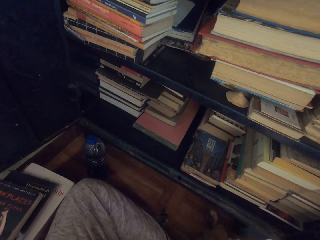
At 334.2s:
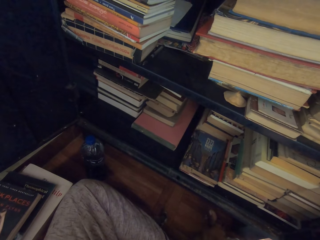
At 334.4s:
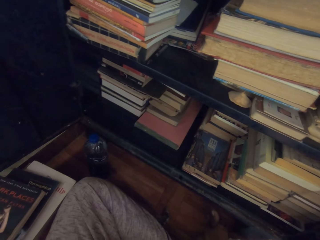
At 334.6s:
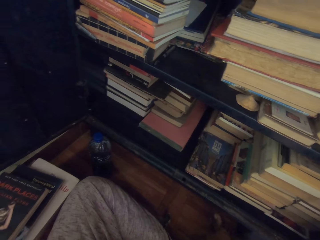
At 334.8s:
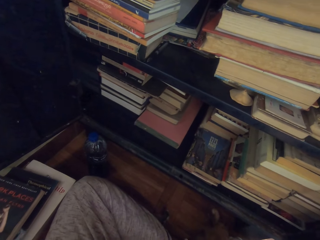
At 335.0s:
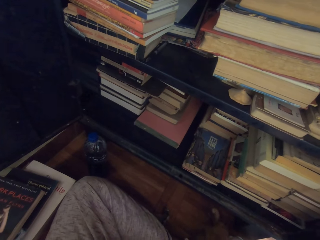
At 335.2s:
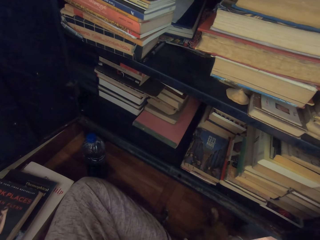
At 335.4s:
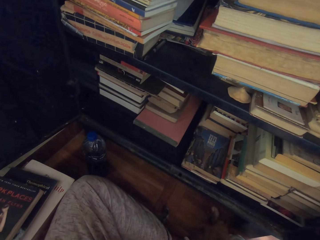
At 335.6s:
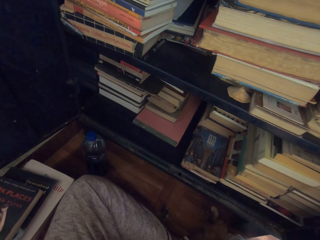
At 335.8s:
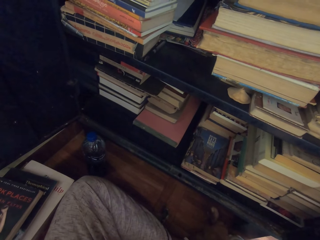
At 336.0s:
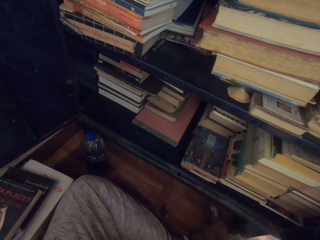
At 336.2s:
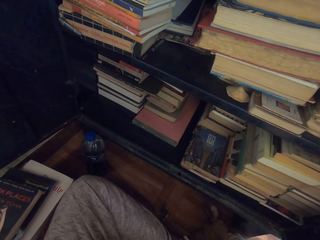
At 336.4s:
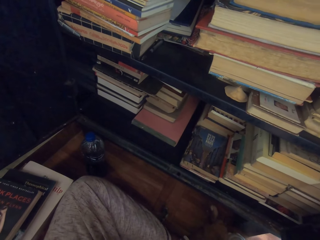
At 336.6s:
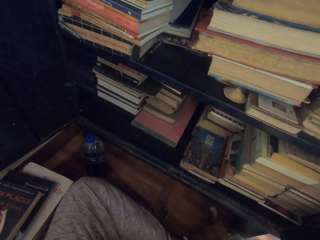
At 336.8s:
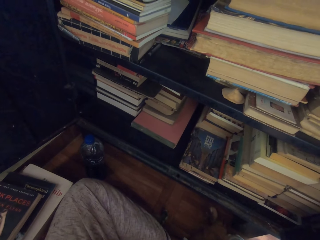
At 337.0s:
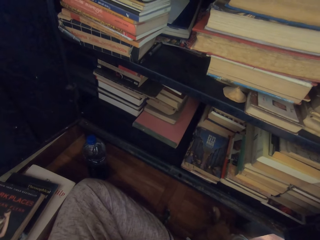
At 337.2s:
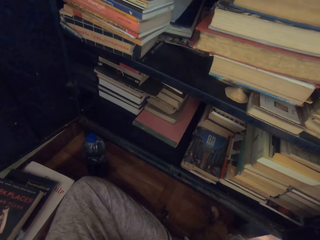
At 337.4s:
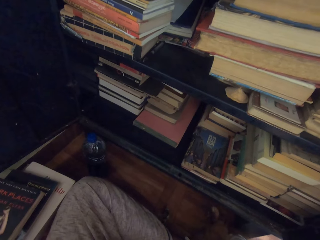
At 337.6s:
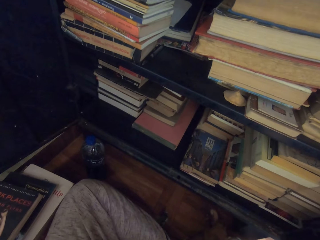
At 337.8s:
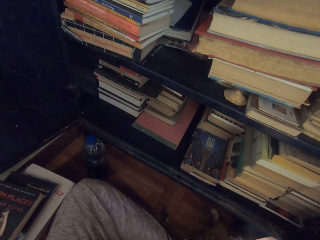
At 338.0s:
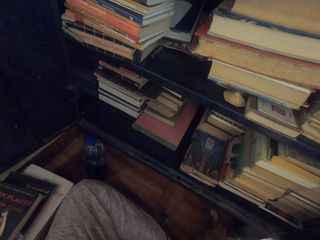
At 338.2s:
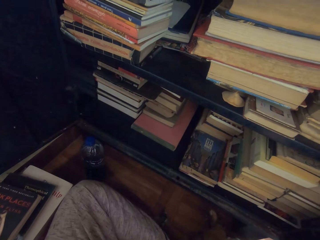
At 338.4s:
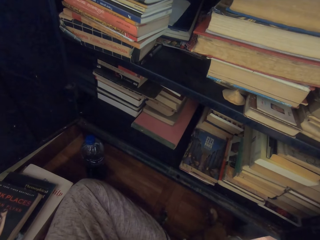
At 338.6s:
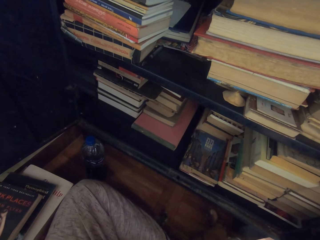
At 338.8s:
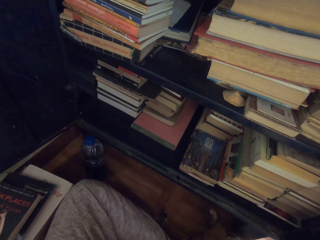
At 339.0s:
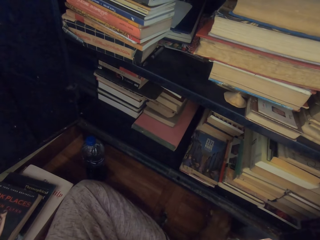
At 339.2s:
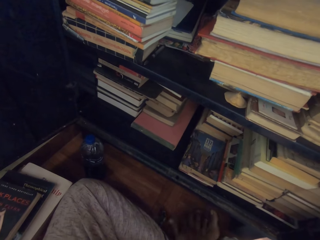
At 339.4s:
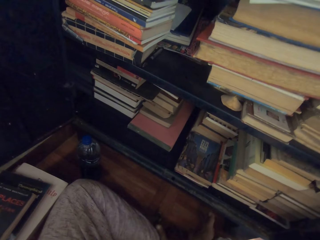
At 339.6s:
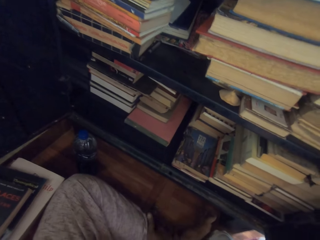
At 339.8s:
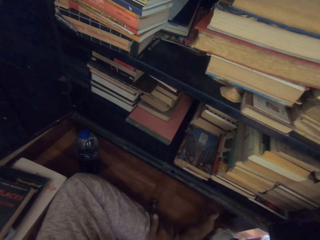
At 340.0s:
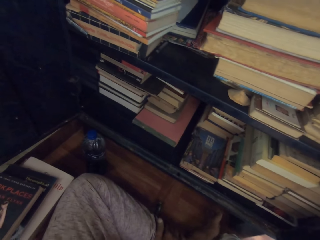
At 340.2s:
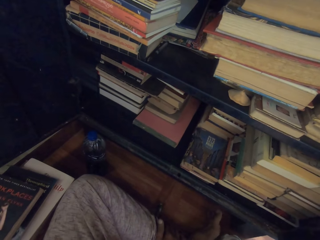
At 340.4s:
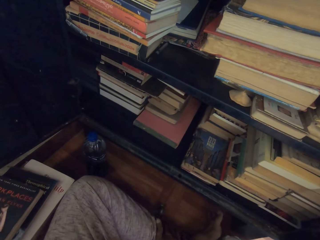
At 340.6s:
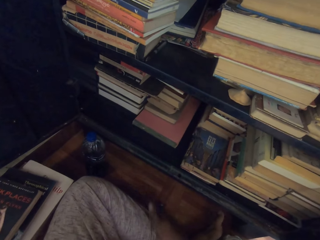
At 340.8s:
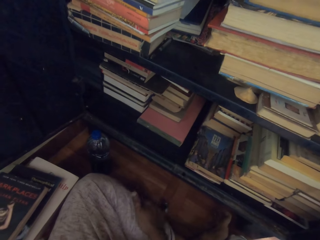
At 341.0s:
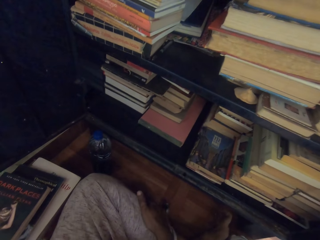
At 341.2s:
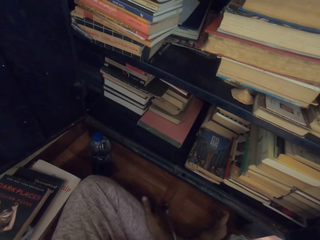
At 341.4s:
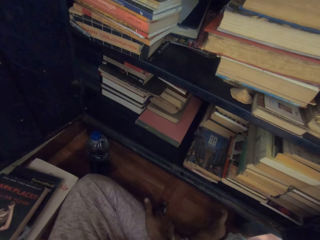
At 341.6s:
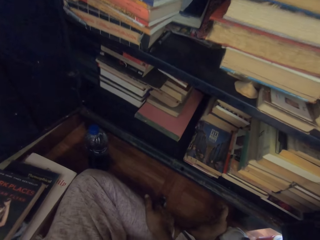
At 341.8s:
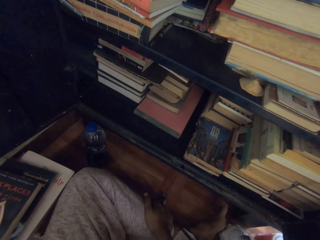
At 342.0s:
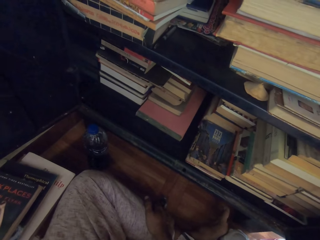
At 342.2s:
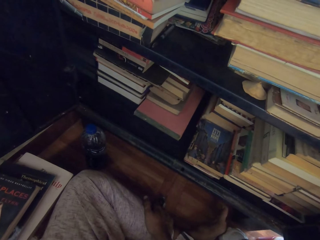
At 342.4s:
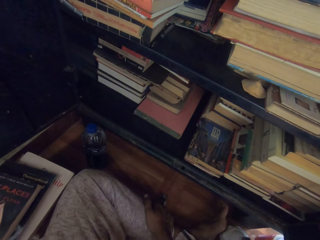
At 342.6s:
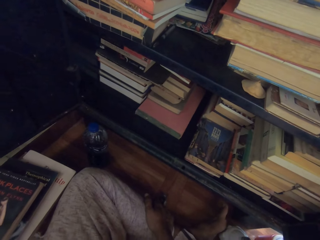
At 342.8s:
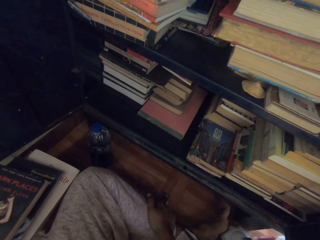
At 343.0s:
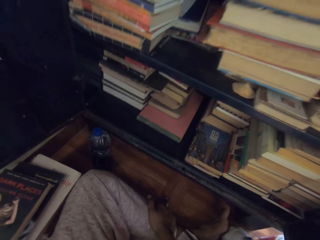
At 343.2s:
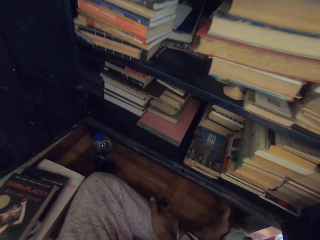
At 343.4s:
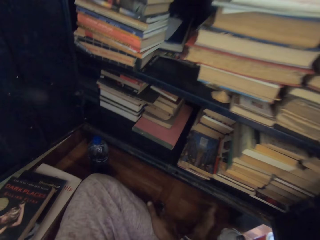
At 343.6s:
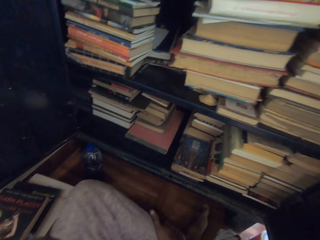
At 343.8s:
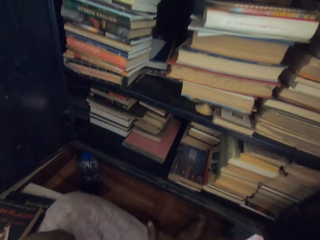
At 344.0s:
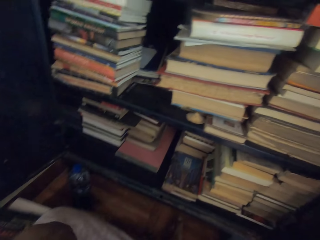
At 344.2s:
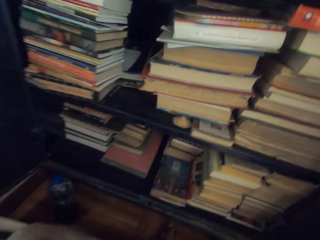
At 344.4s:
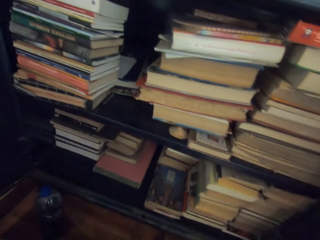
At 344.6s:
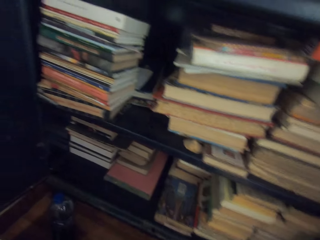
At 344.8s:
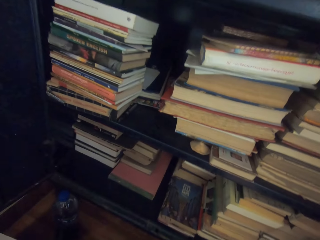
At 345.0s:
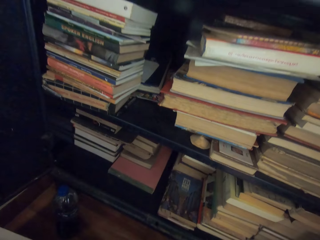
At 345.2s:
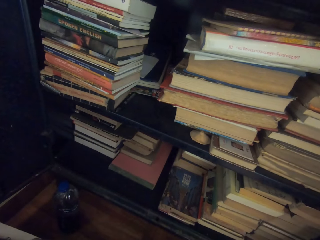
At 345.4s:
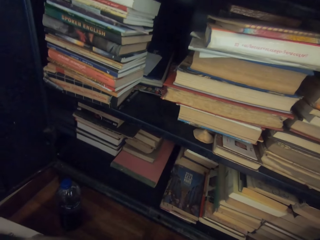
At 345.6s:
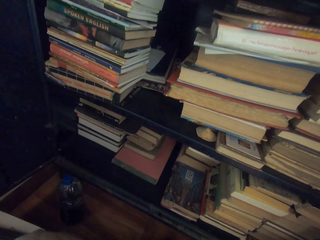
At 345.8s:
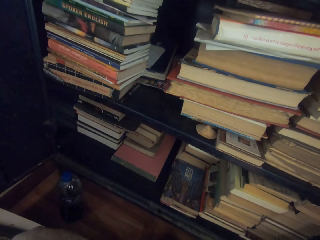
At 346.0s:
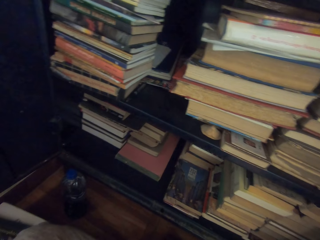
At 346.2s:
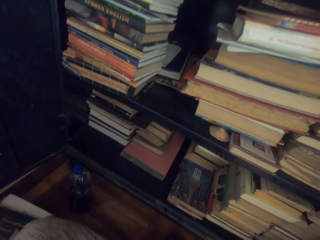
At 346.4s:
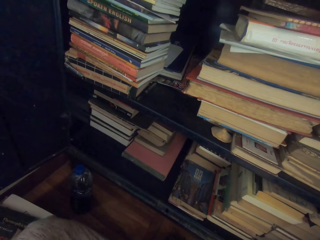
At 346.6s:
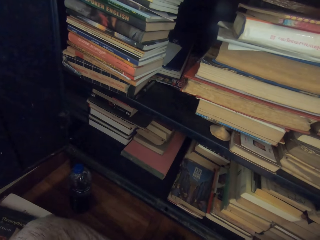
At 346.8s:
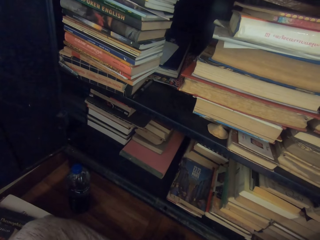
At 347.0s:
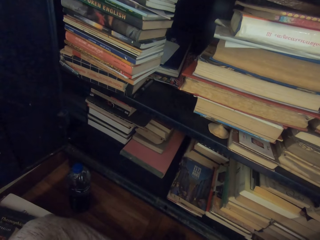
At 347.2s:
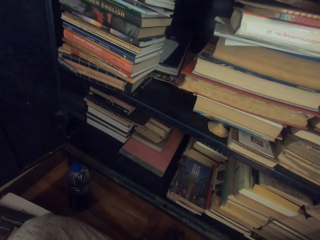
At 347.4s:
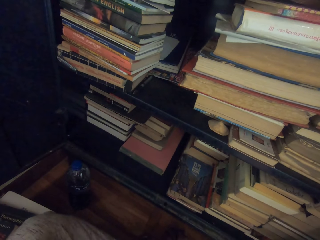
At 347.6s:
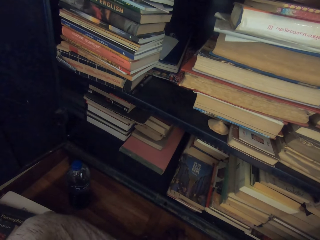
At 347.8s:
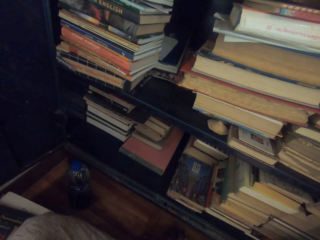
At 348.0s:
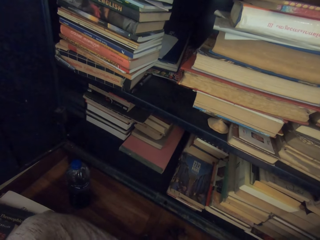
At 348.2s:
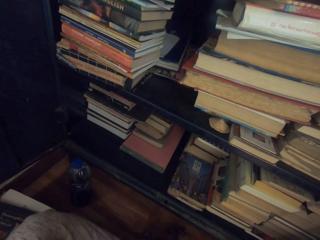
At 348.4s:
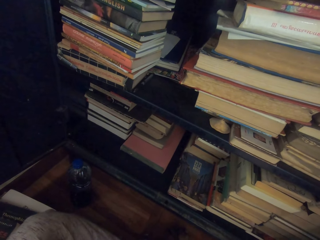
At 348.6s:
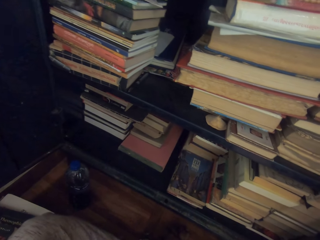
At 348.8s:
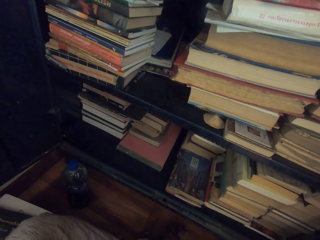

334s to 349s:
The camera wearer looks sideways. They look down. They look in front.

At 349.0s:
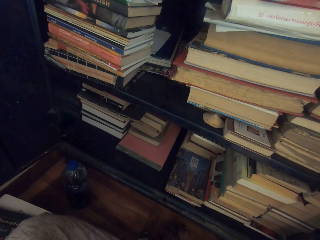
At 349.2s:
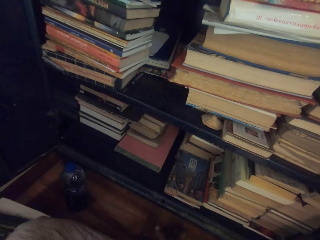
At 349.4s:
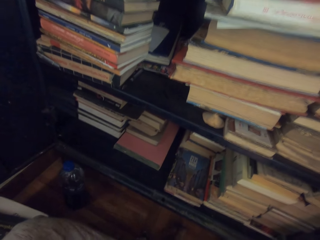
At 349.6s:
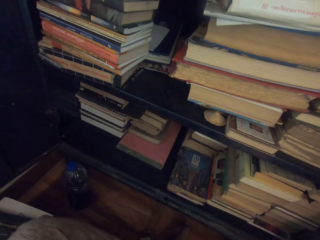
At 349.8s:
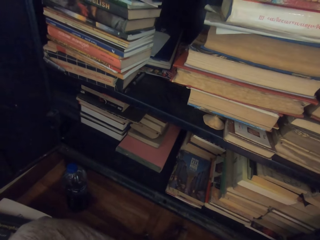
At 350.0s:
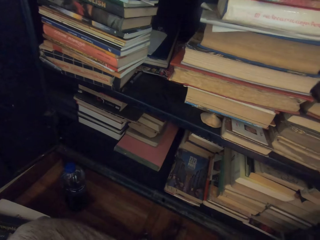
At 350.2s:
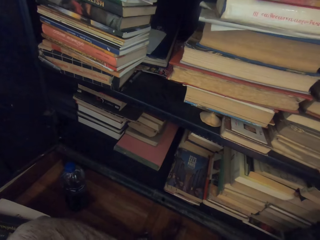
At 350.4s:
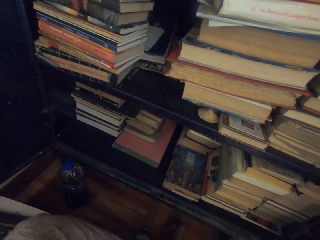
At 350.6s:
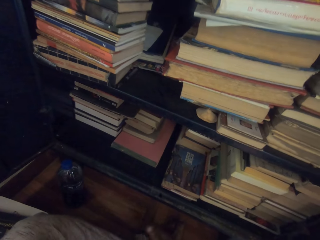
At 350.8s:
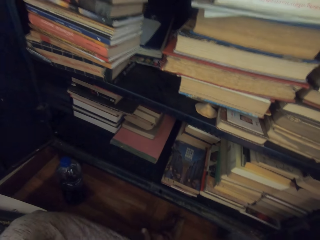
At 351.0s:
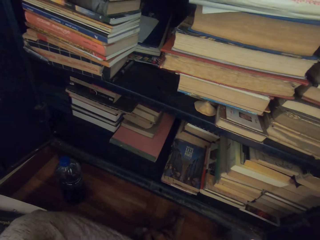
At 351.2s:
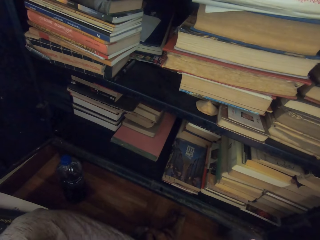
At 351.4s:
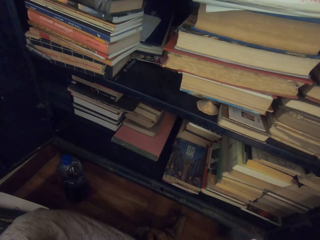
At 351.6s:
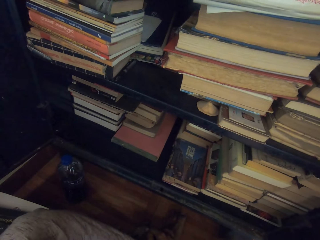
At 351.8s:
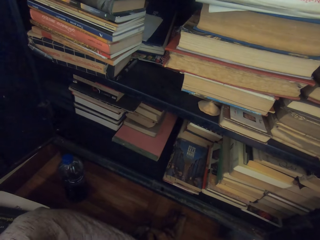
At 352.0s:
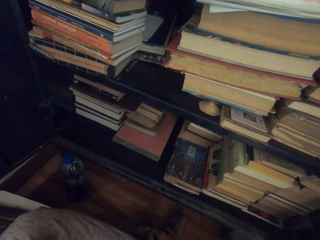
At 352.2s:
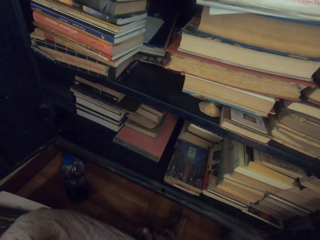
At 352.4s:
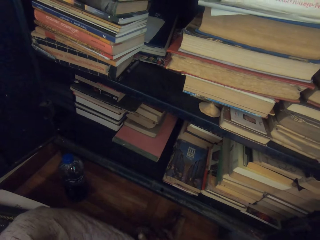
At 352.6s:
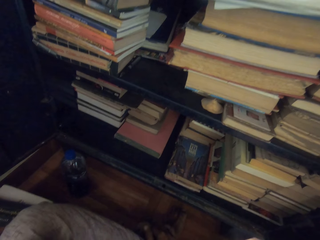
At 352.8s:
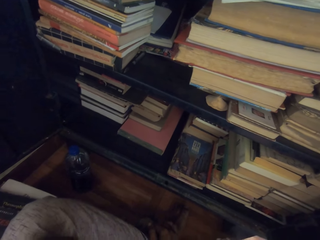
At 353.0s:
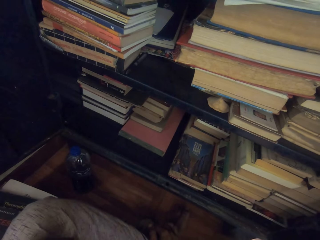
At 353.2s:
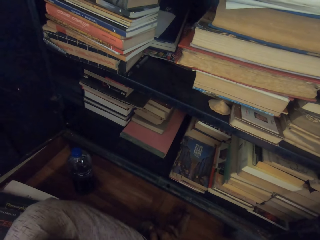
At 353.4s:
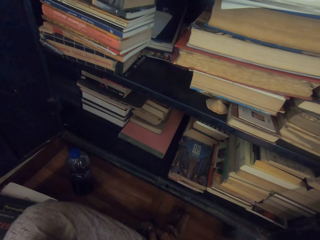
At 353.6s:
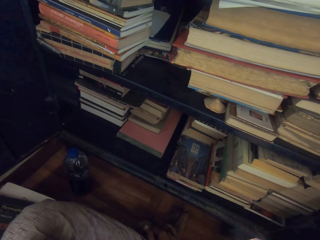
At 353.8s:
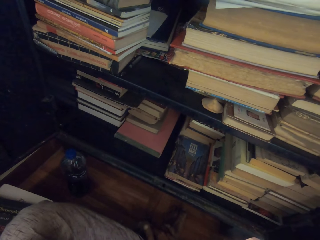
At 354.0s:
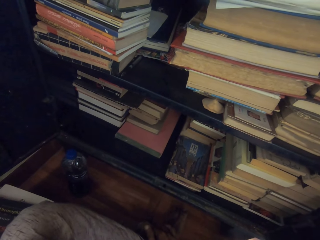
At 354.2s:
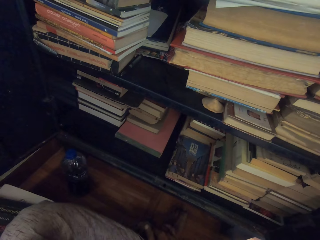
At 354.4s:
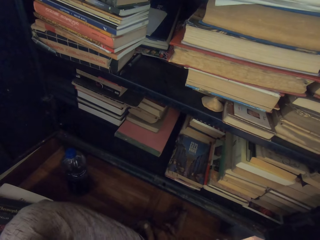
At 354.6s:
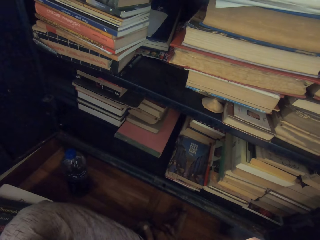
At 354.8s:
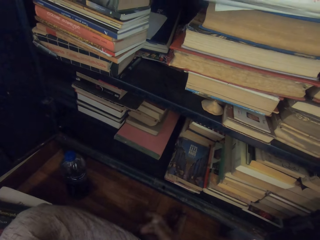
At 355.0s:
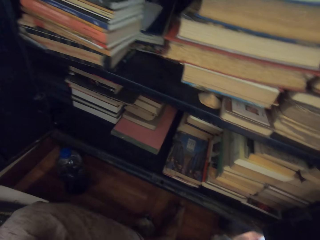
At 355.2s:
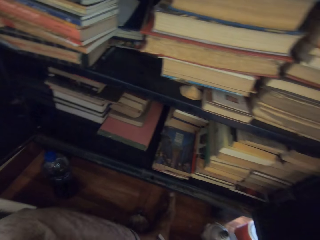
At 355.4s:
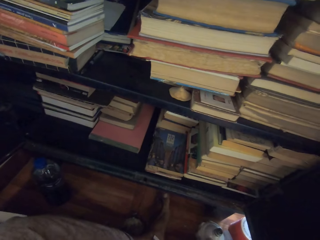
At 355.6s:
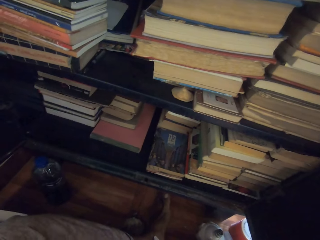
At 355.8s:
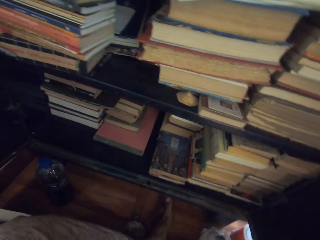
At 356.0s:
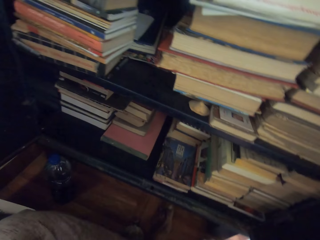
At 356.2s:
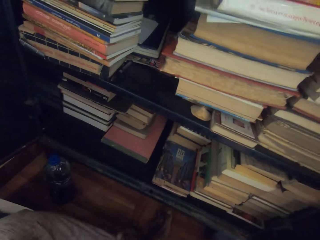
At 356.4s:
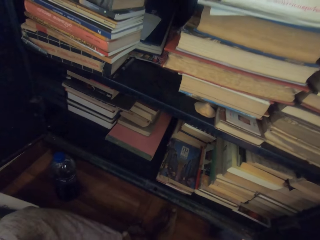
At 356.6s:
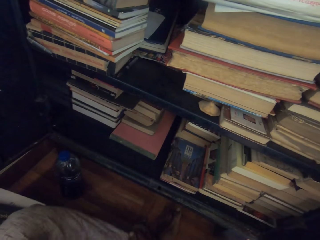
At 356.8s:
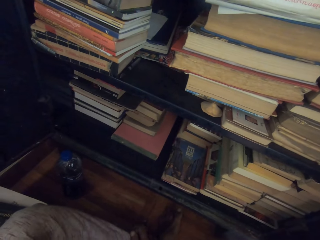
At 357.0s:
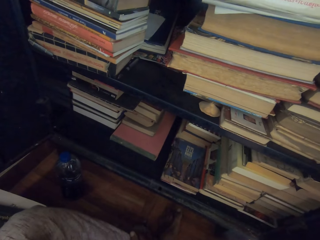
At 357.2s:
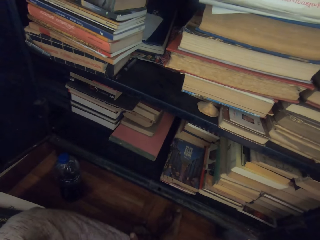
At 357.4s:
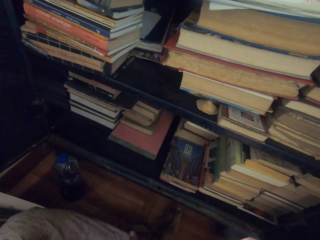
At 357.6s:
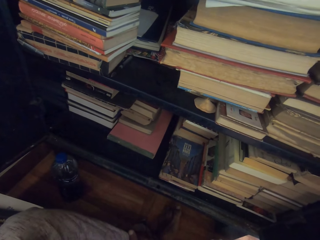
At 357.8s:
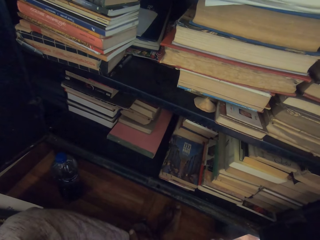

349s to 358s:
The camera wearer looks down.
